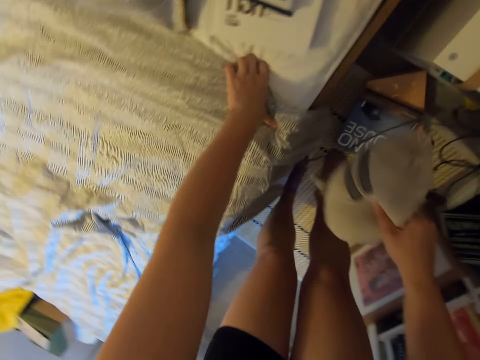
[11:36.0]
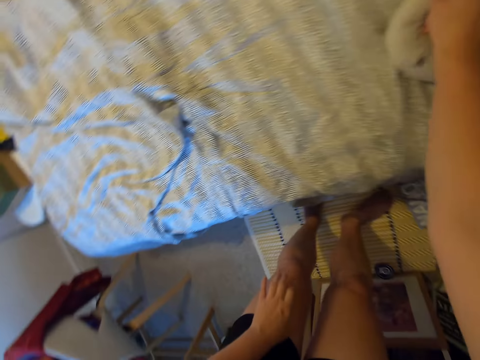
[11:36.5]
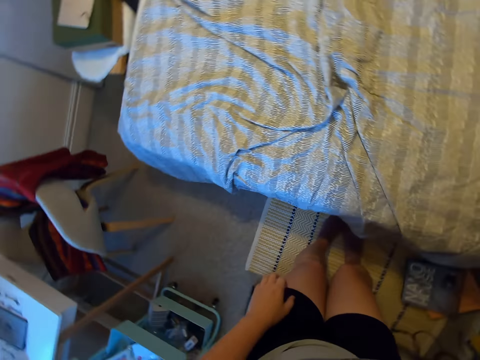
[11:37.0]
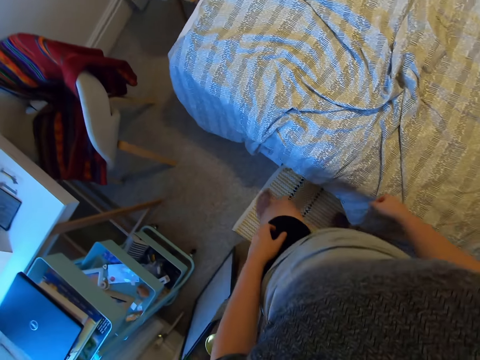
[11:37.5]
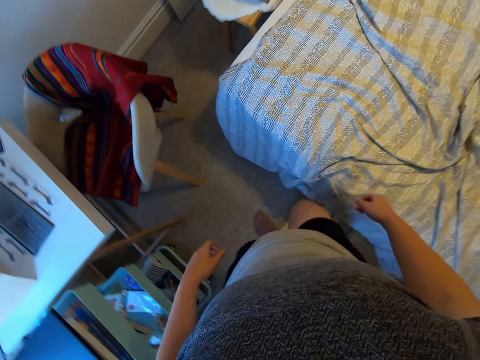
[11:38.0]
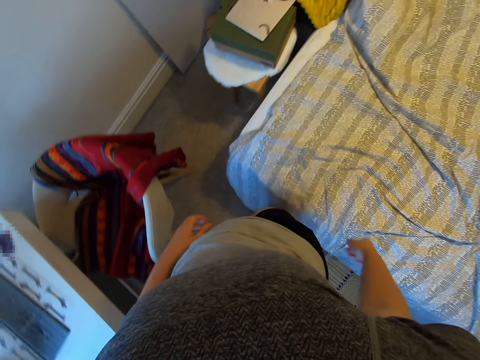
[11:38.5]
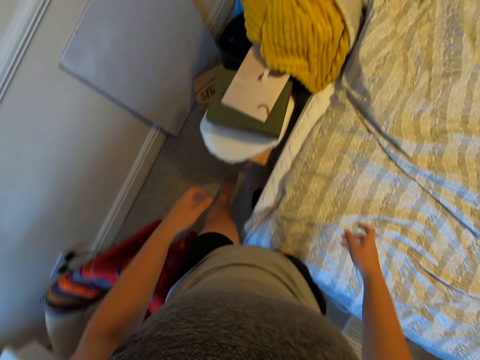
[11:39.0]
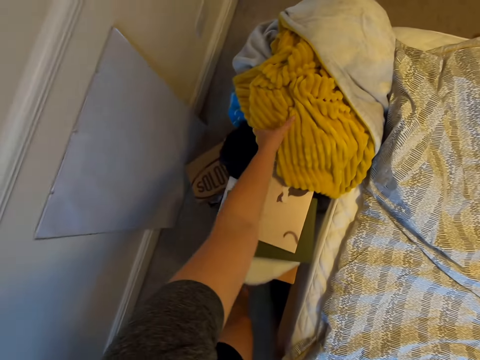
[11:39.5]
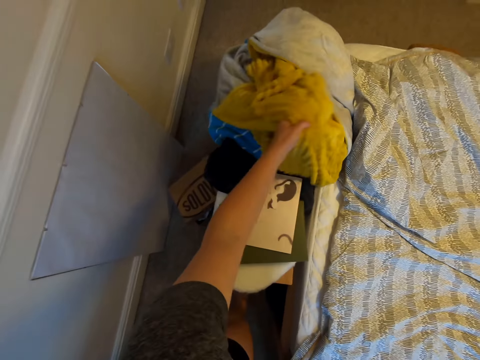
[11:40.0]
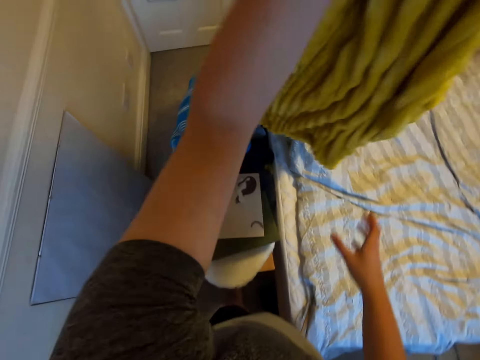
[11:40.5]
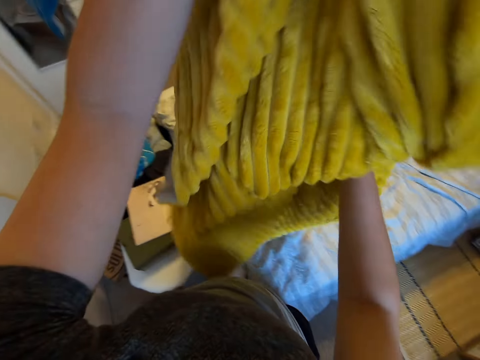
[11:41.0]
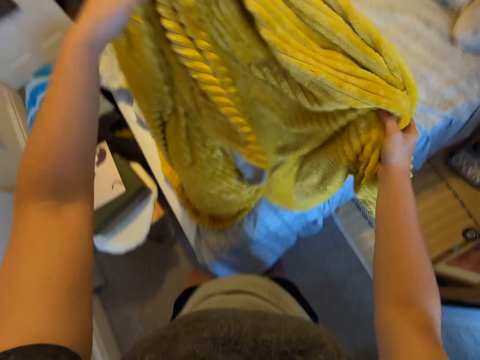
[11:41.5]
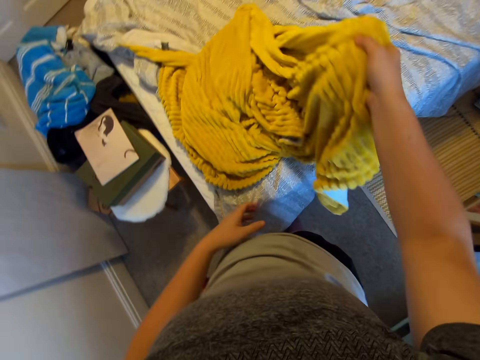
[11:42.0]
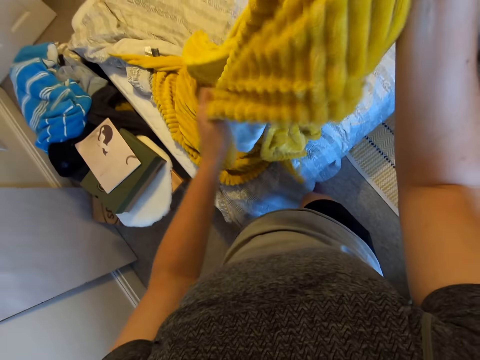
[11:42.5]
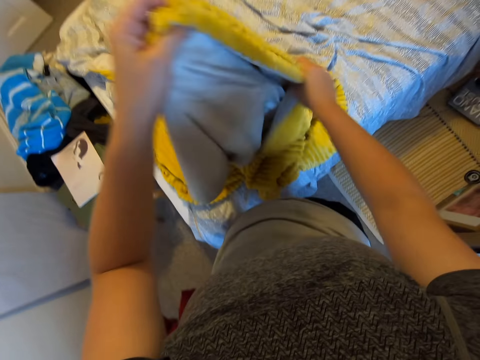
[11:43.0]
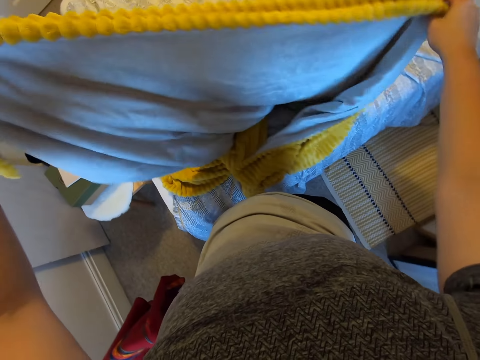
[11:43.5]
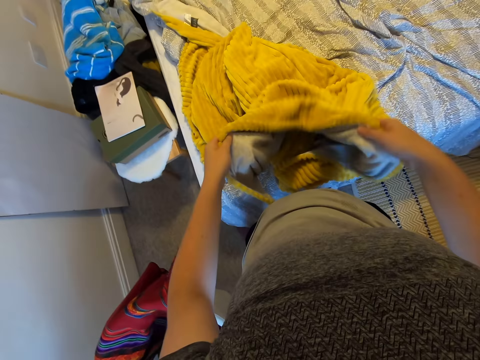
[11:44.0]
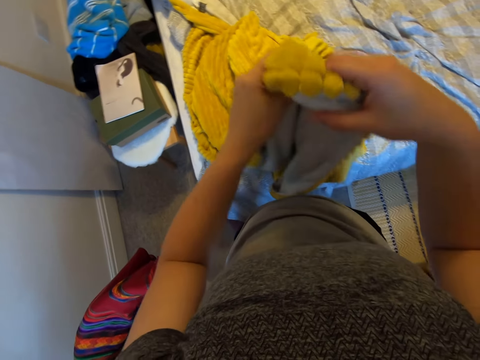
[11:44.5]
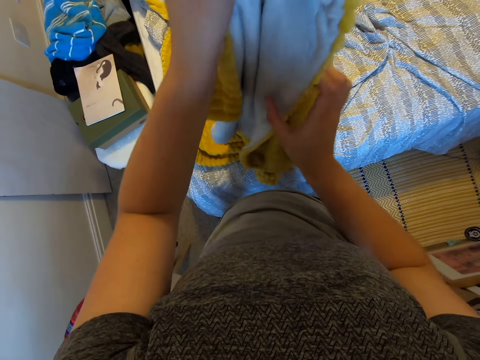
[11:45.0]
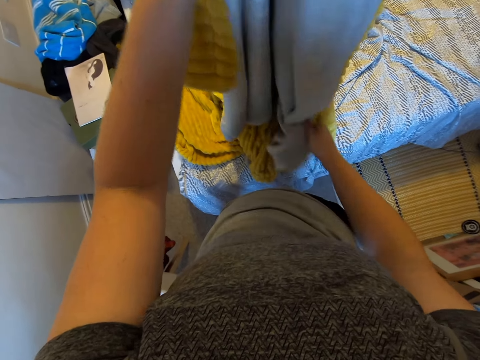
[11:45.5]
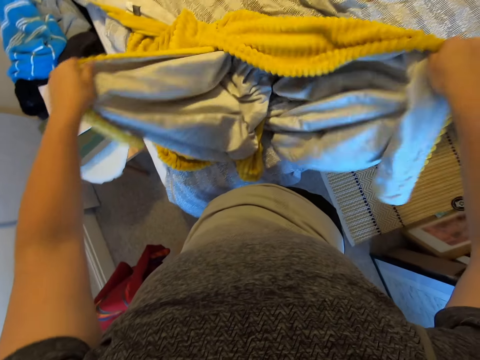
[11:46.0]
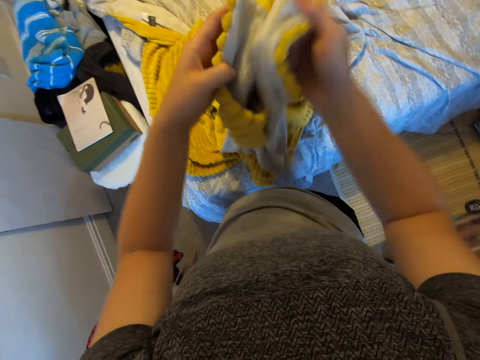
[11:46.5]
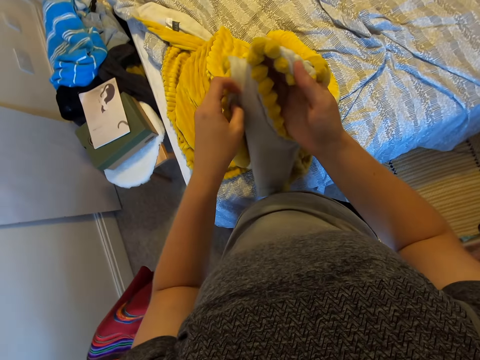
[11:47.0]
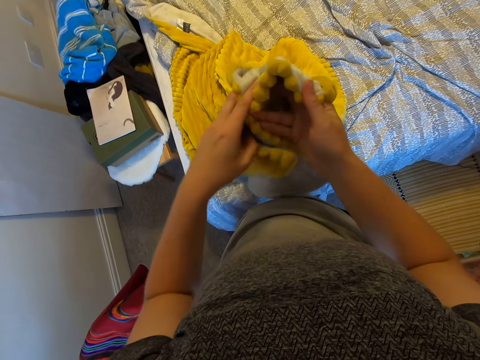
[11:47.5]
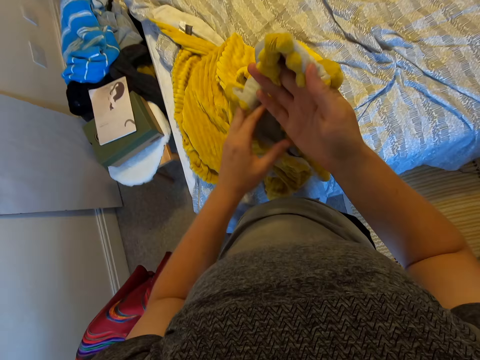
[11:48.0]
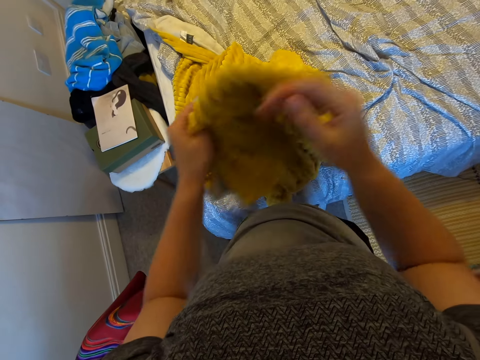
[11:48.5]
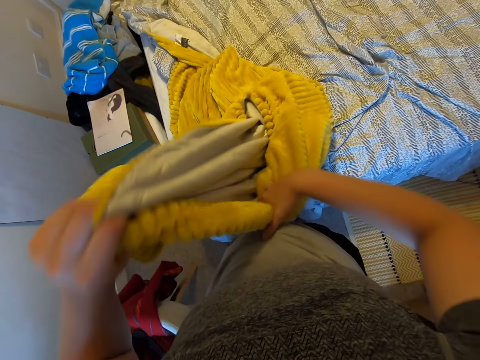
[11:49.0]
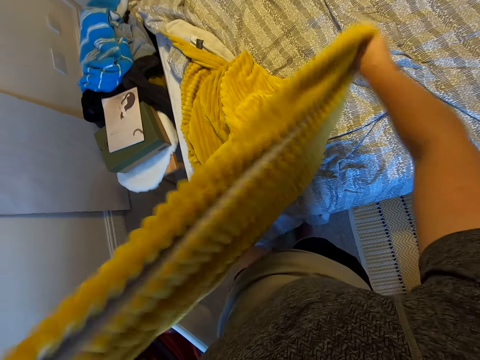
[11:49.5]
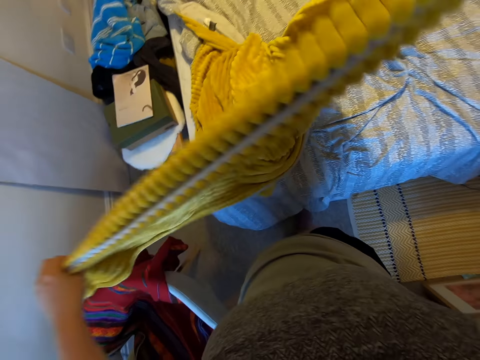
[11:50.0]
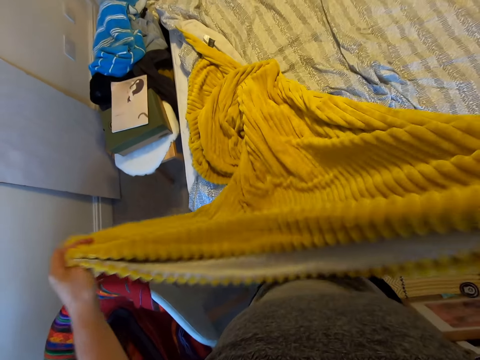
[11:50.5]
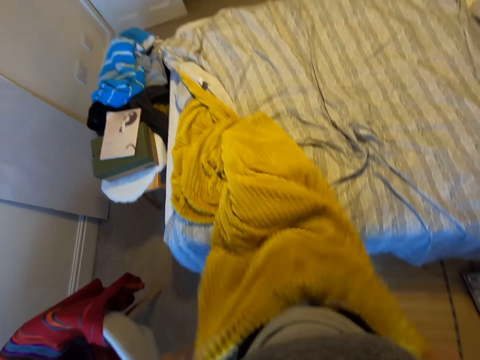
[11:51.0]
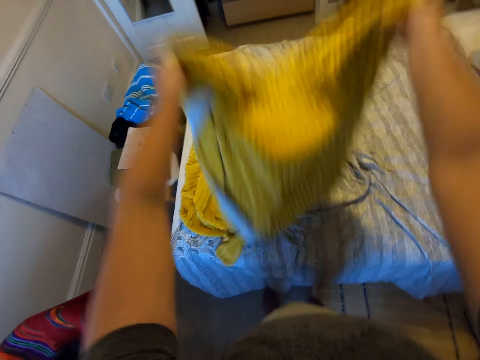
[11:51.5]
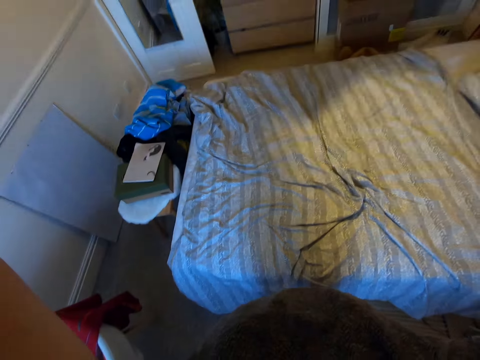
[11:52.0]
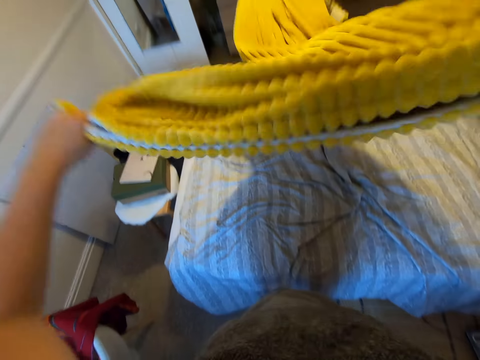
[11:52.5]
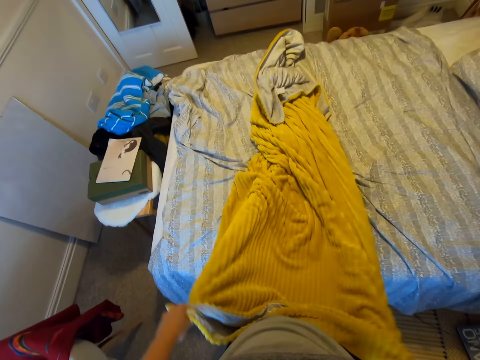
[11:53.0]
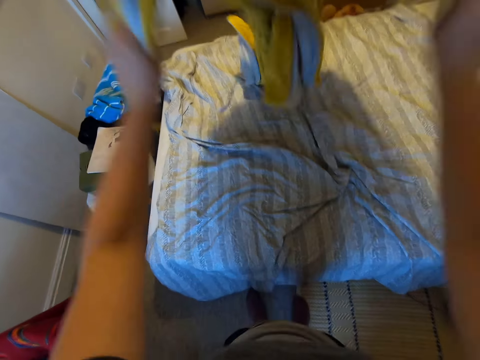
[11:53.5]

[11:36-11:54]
The camera wearer puts a teddy bear on the bed. They walk towards the table. They pick up the blanket on the table, spread the blanket, and put the blanket on the bed. They fold the blanket and shake the blanket.

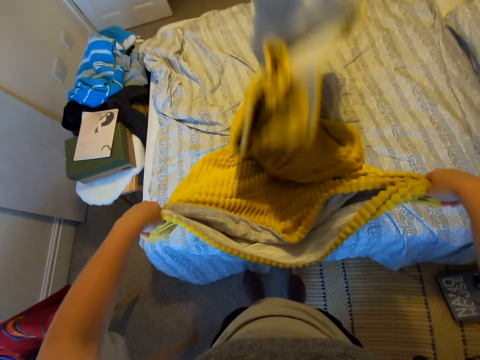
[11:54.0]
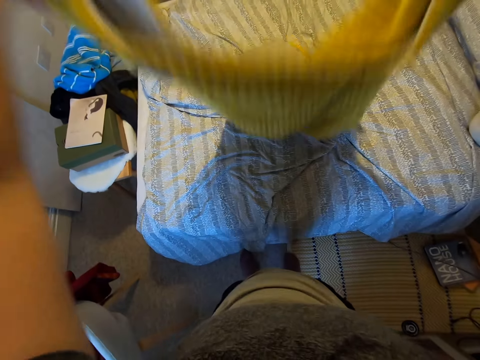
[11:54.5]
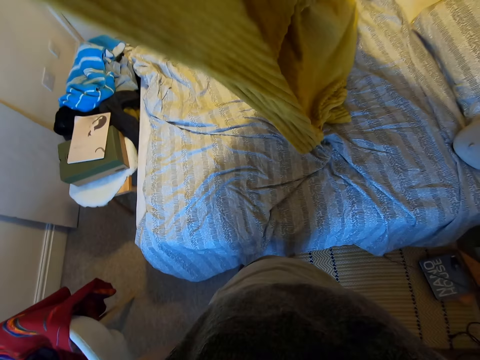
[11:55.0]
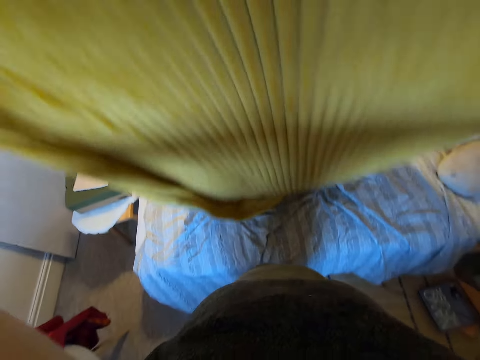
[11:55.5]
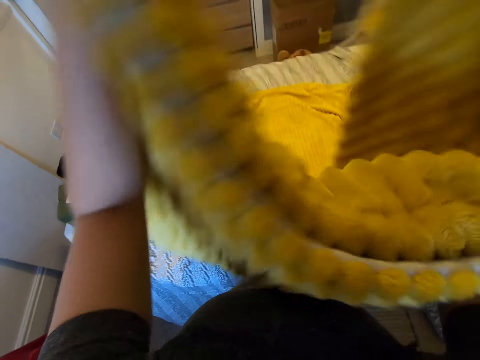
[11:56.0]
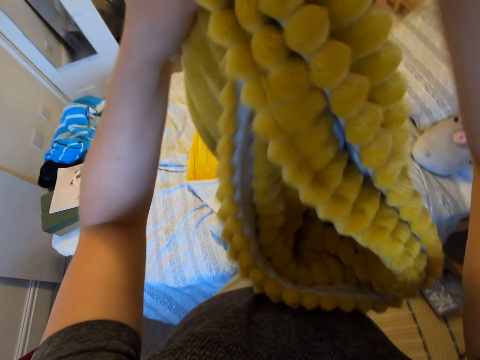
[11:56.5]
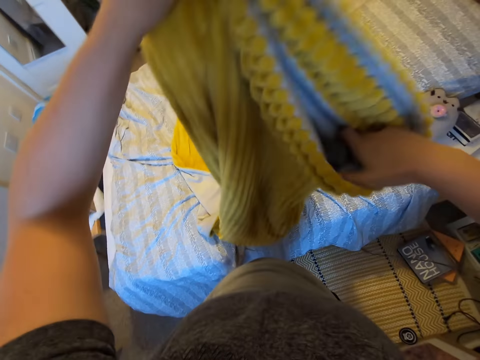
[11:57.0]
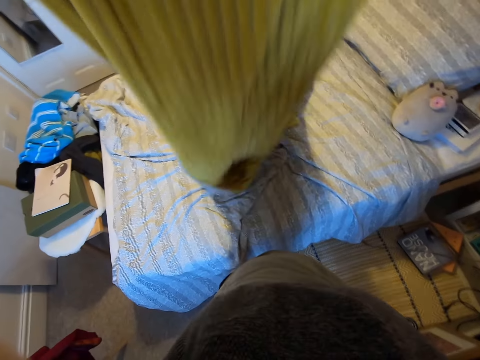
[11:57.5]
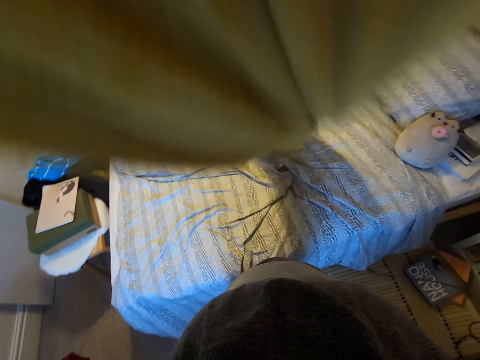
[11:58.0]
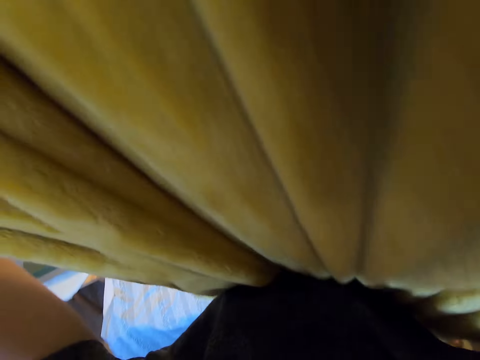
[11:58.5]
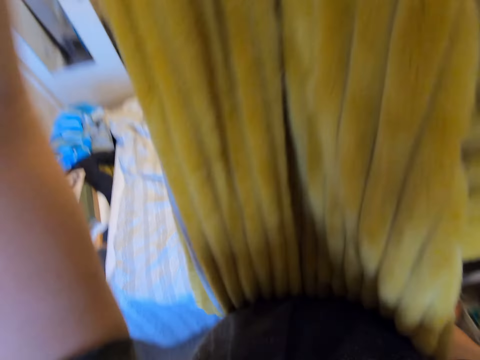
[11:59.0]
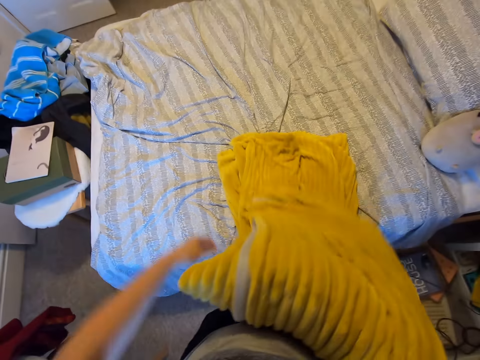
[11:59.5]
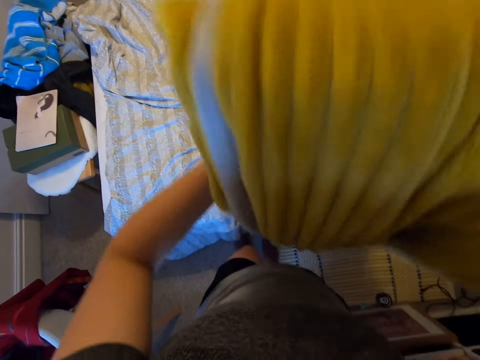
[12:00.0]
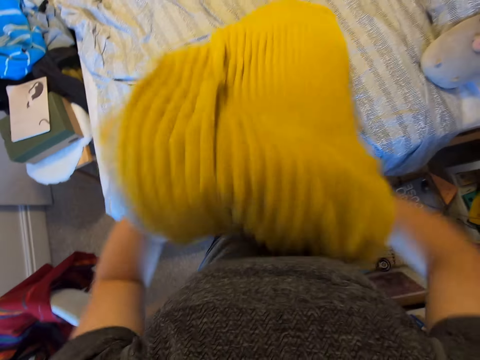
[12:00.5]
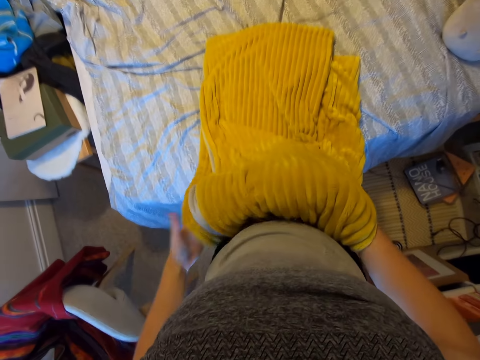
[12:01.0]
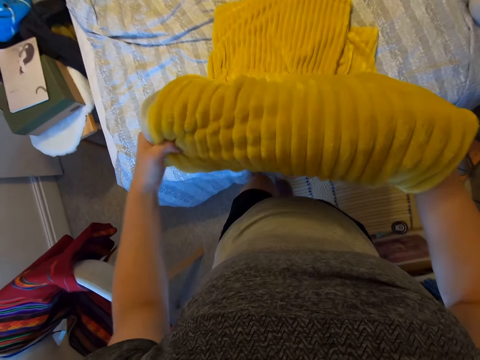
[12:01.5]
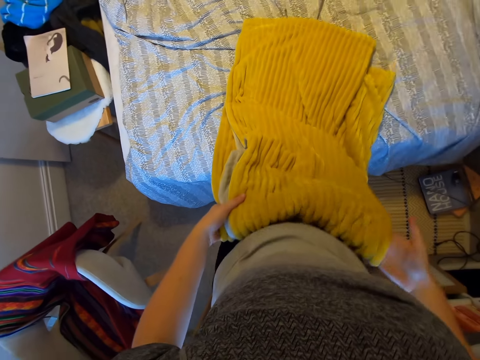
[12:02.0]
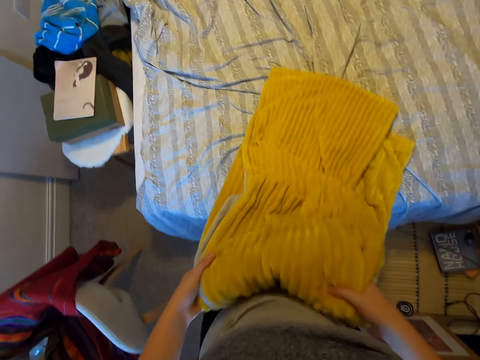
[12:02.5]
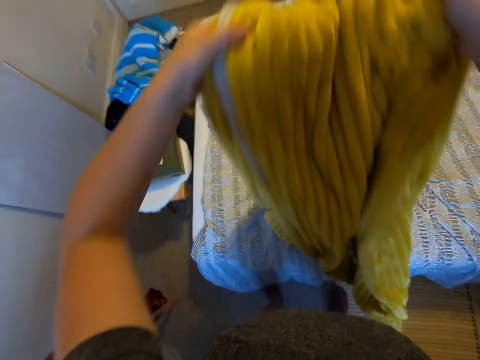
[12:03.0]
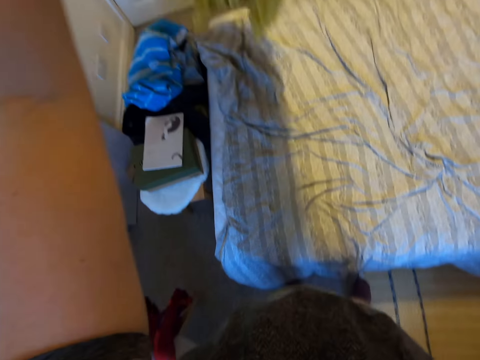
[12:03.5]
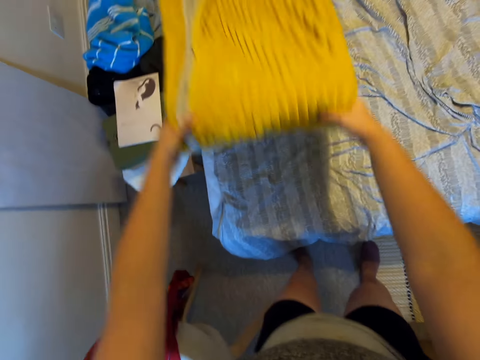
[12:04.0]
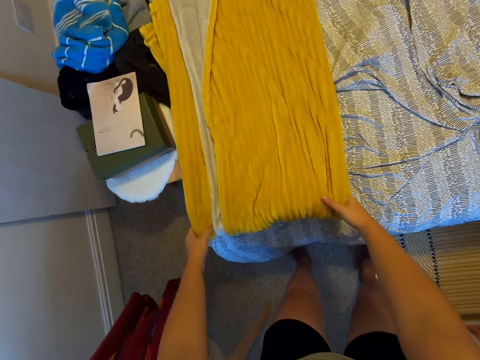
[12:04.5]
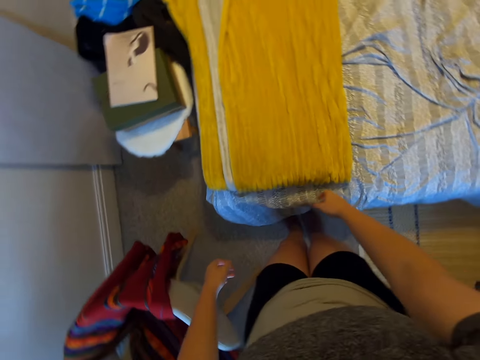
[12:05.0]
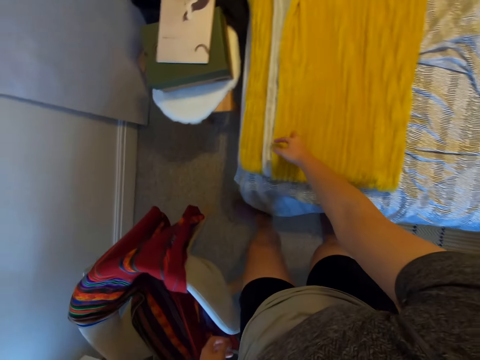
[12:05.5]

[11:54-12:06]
The camera wearer folds a blanket. They spread the blanket. They fold the blanket. They put the blanket on the bed and spread the blanket.
